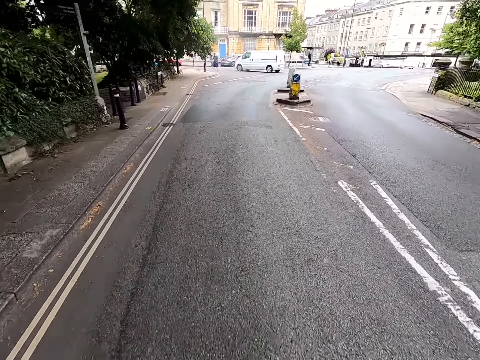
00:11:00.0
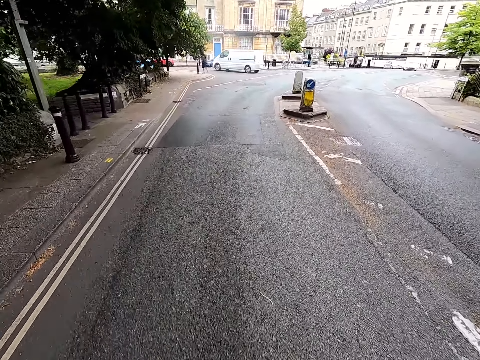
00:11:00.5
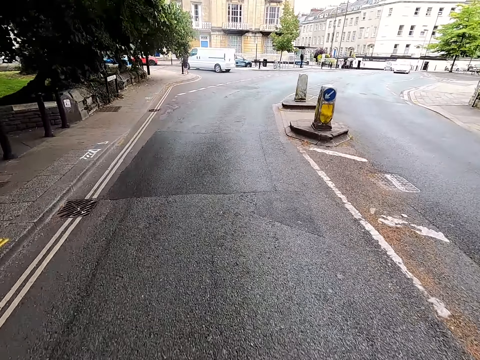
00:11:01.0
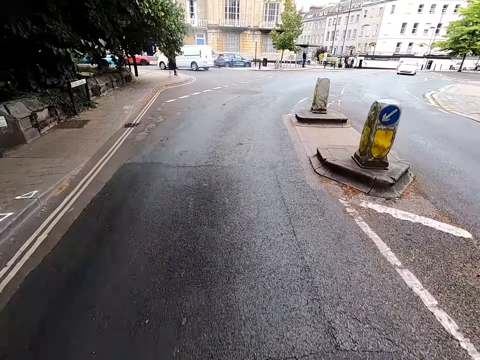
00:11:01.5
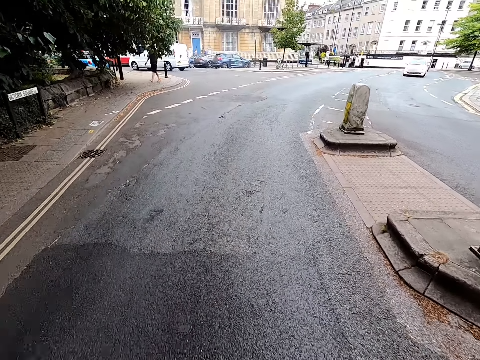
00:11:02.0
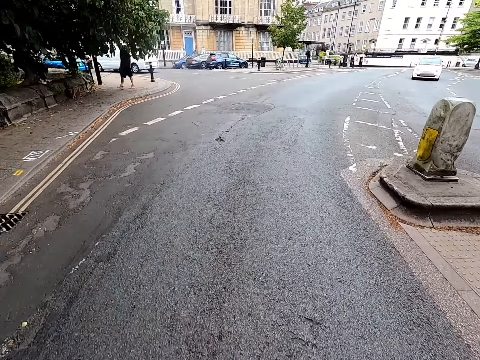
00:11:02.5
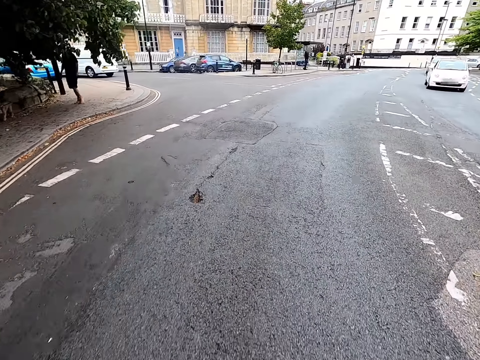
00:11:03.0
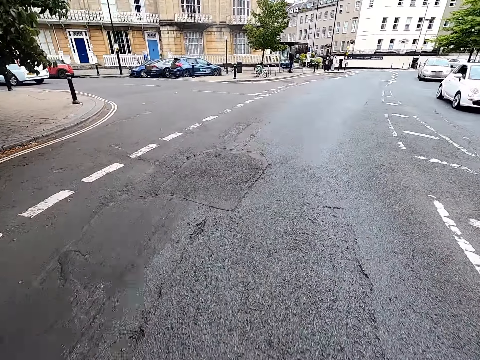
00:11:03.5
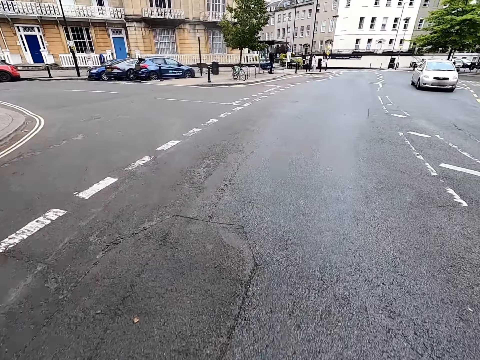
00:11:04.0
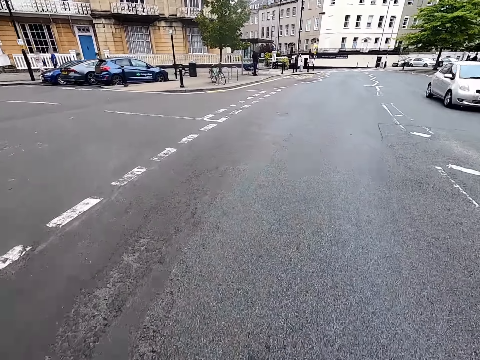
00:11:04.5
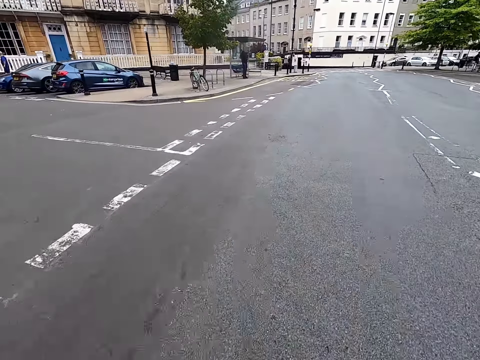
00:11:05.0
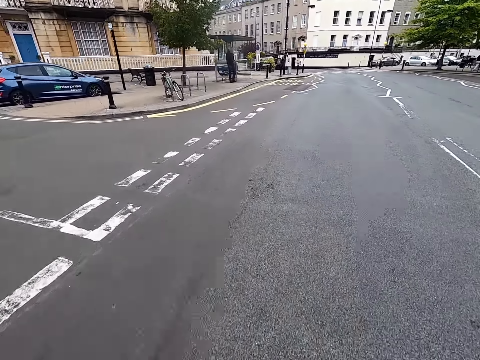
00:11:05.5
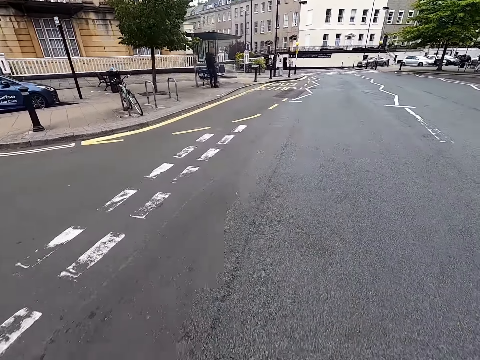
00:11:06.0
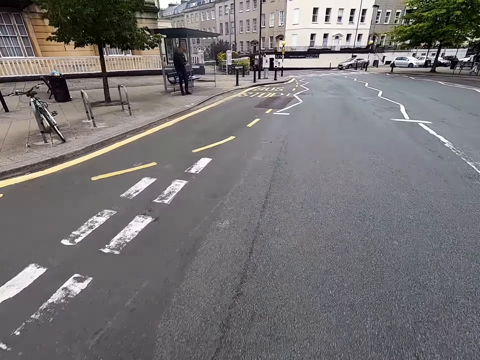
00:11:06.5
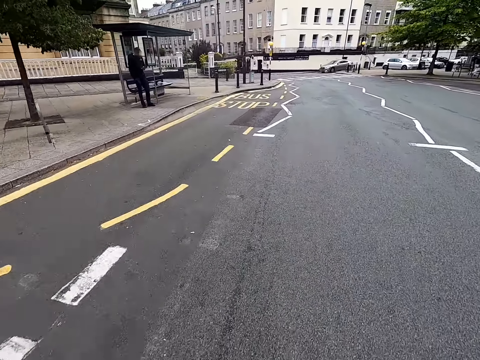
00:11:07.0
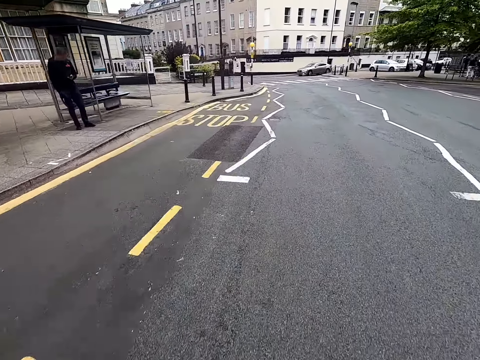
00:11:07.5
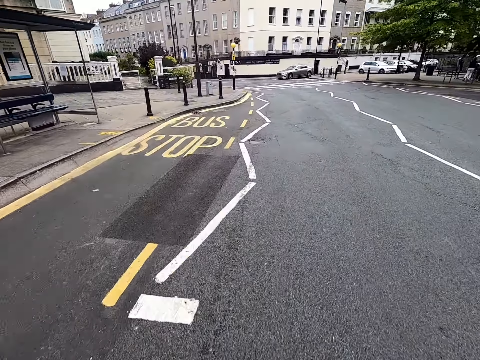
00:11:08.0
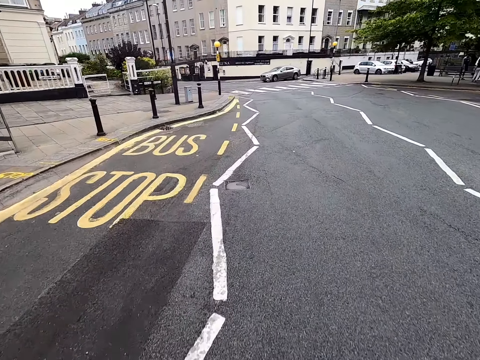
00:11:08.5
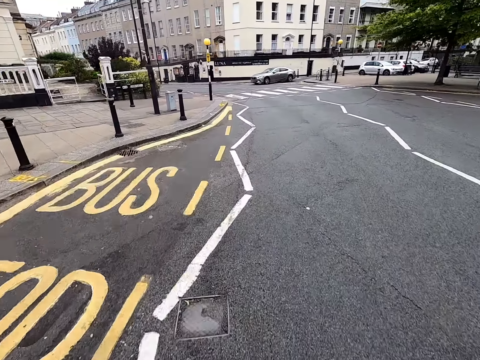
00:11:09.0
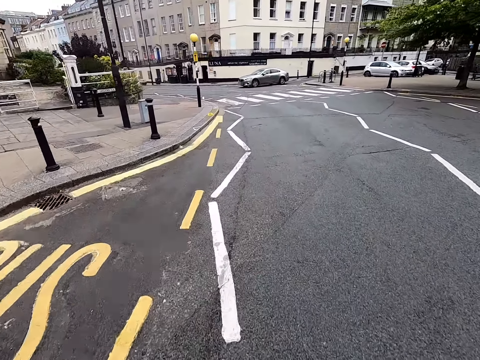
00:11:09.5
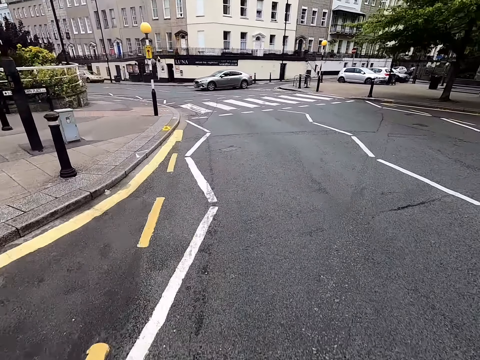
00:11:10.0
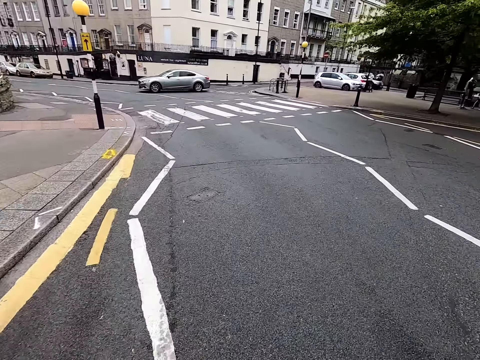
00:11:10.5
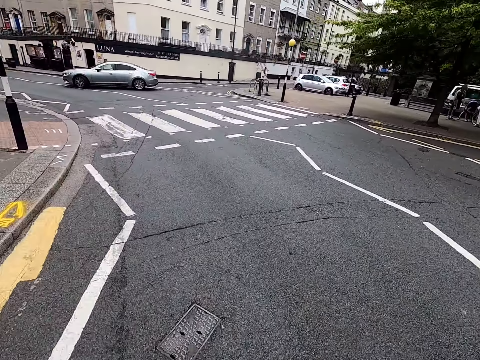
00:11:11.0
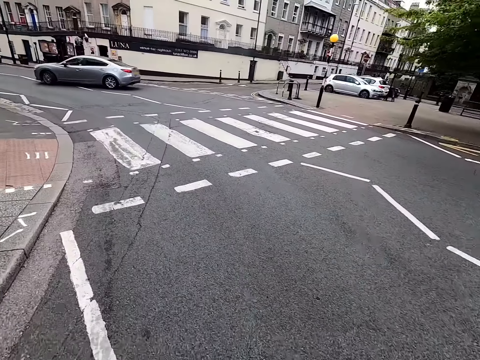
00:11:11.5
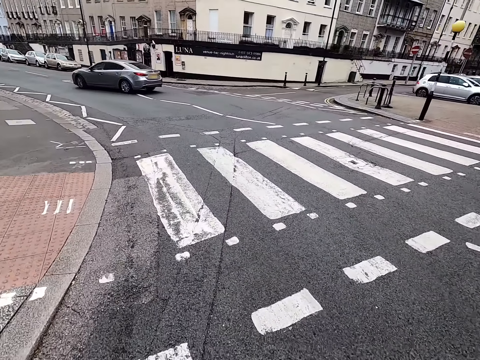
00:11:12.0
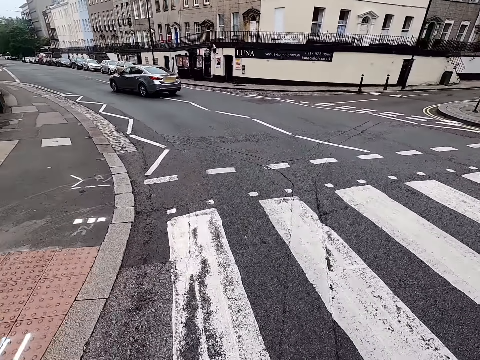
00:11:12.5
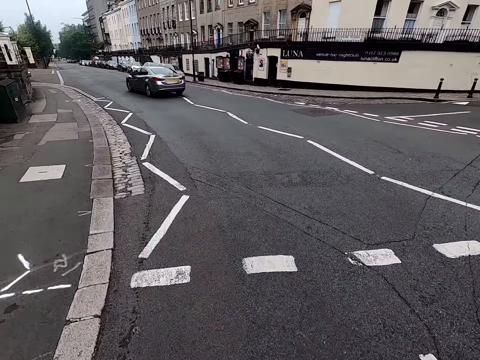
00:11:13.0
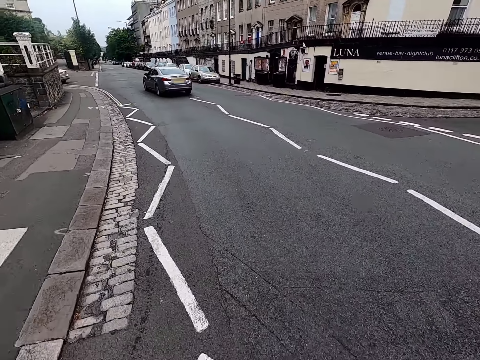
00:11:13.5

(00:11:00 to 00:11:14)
A man walks across. The camera wearer cycles. Another man stands. The camera wearer cycles.
